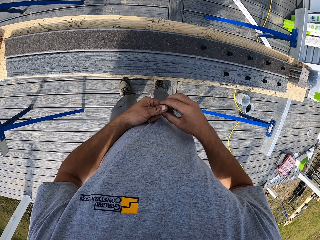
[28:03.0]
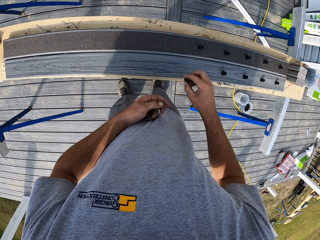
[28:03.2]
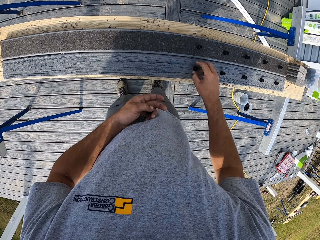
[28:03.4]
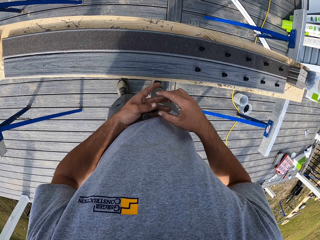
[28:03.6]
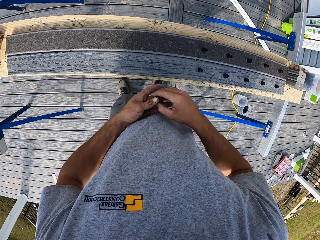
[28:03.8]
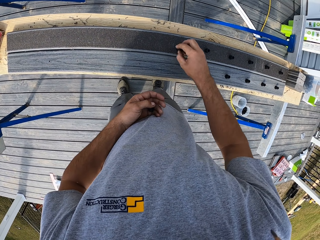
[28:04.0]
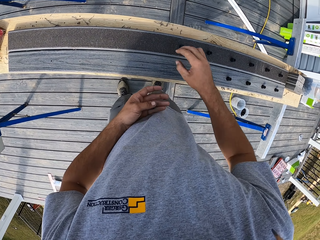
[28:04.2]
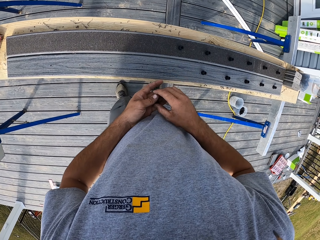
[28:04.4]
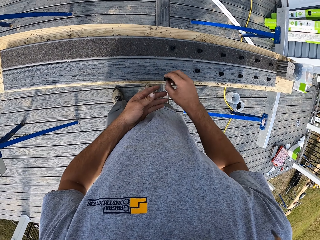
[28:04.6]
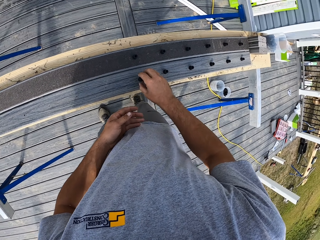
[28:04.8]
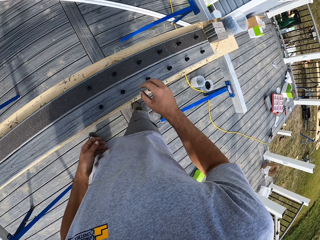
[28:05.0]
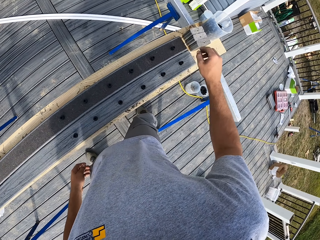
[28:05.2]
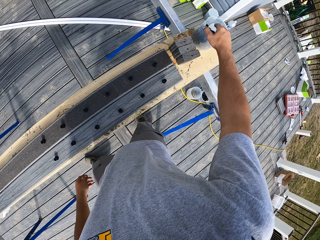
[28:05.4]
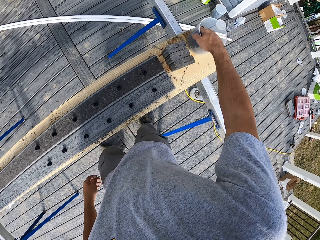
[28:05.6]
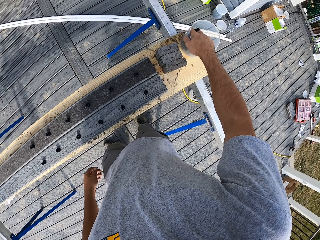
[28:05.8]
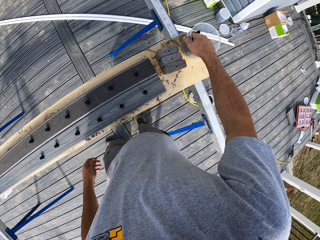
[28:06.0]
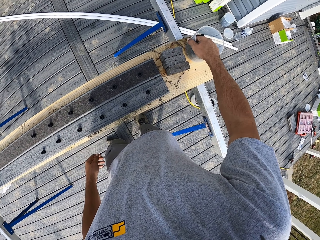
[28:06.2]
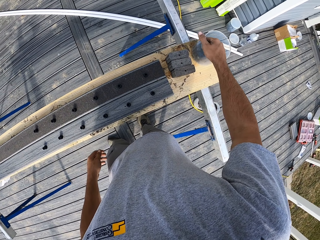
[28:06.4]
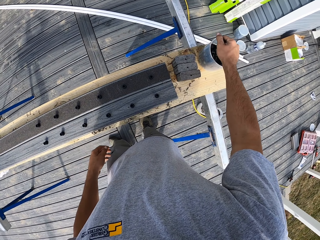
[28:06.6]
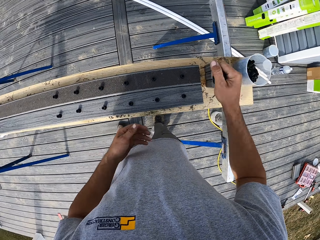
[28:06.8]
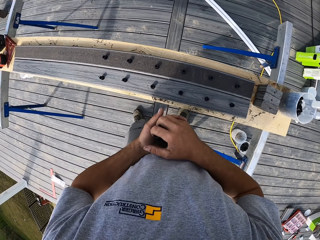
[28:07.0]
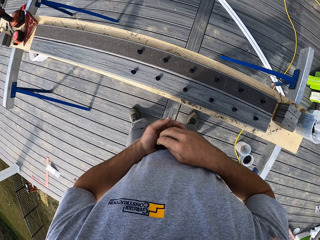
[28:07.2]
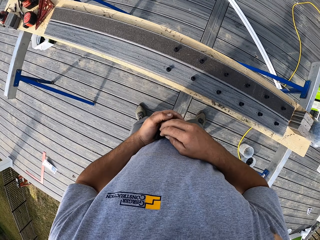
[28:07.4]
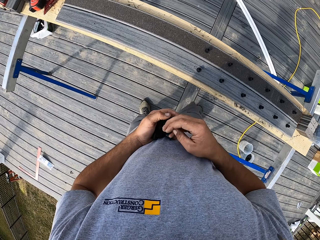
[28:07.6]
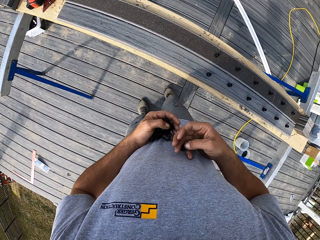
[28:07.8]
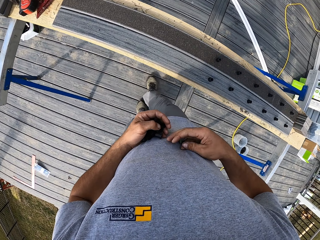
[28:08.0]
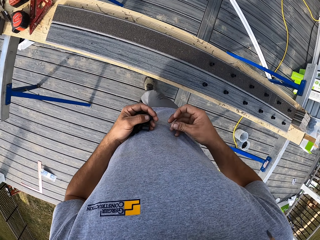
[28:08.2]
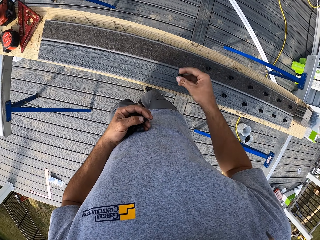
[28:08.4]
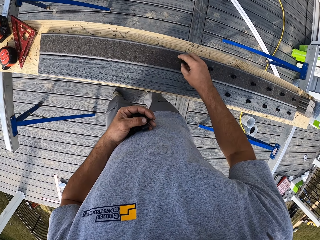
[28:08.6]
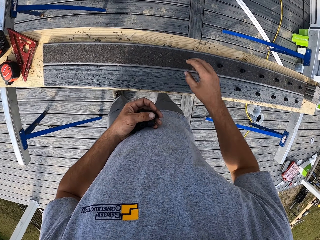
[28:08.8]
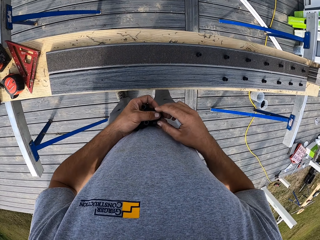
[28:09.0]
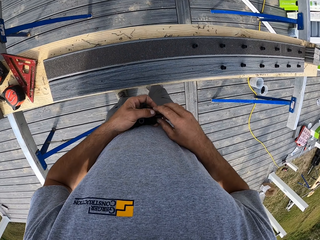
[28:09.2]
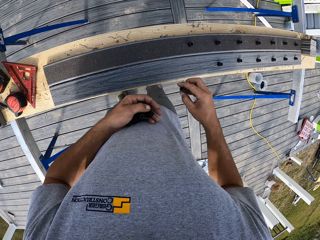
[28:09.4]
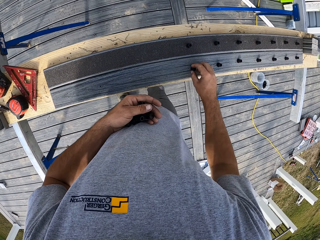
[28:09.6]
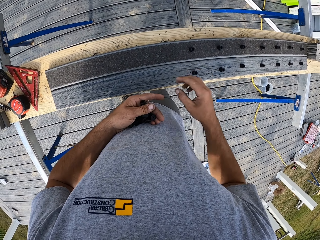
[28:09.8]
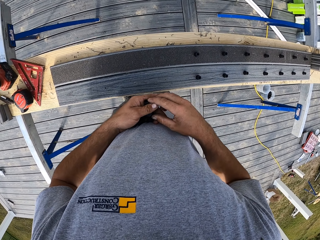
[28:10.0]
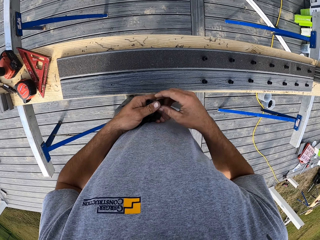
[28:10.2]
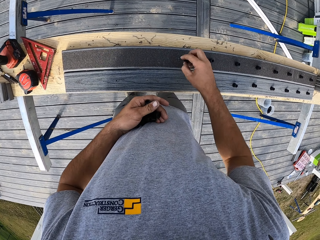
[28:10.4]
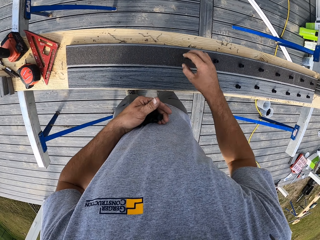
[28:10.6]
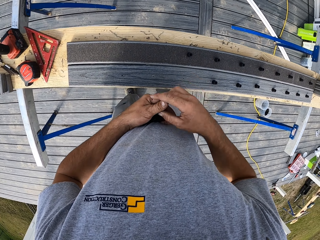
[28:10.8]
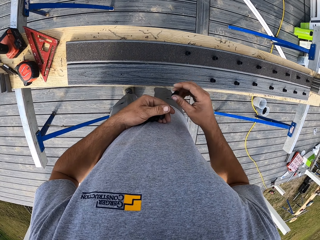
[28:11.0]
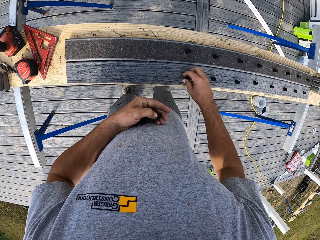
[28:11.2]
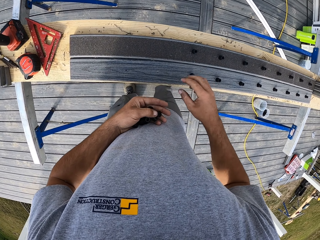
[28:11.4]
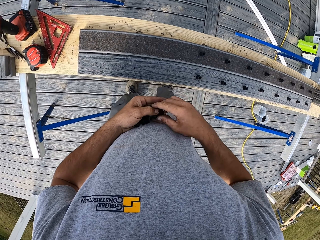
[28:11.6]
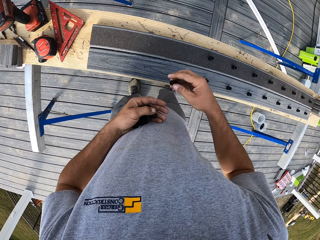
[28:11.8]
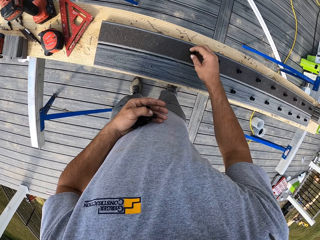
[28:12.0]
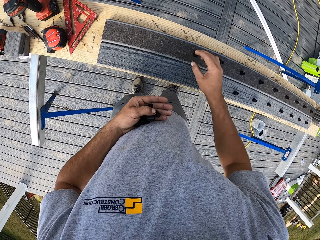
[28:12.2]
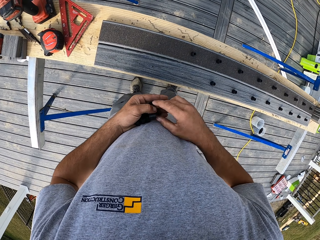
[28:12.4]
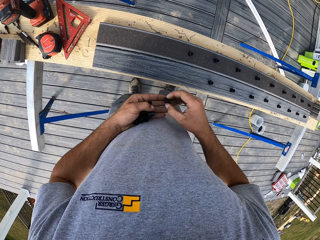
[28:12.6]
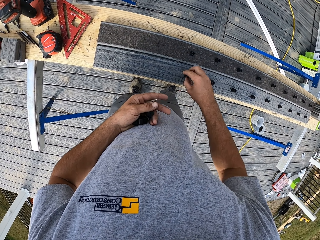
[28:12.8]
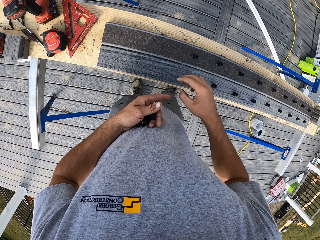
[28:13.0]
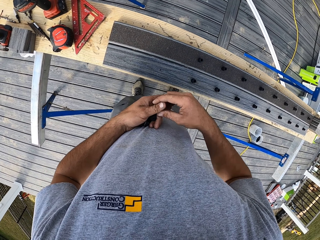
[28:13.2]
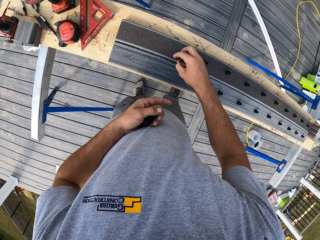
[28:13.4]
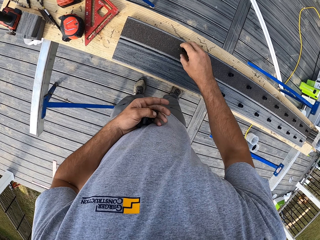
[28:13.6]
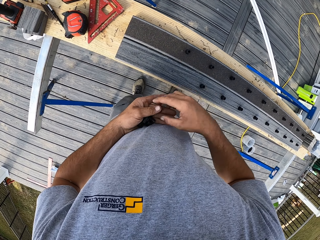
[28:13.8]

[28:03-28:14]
The camera wearer takes a handful of washers from the can. They exchange the washers to the left hand. They arrange the washers on the wood.

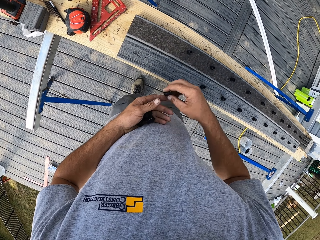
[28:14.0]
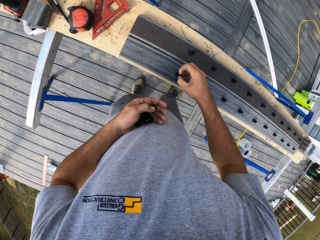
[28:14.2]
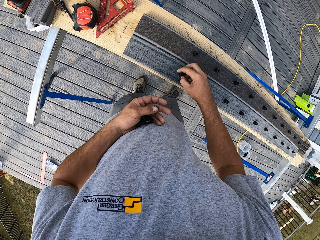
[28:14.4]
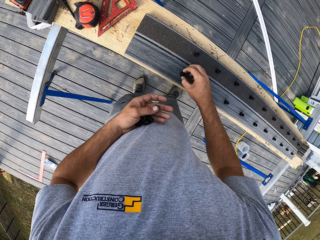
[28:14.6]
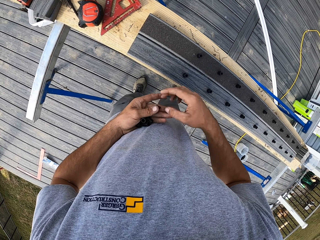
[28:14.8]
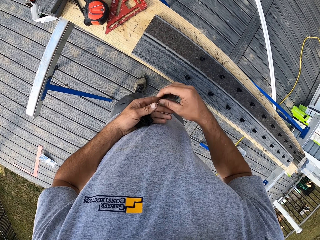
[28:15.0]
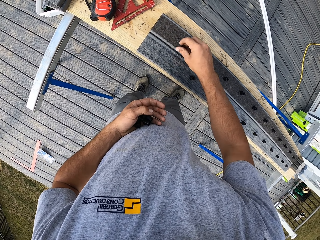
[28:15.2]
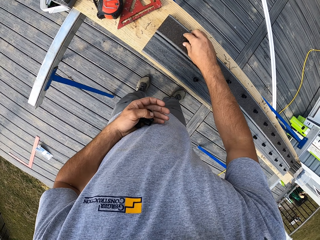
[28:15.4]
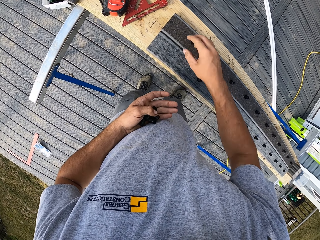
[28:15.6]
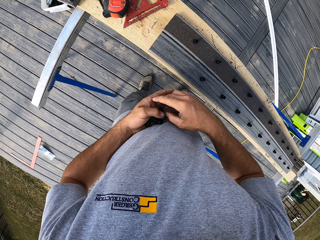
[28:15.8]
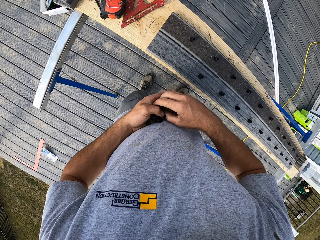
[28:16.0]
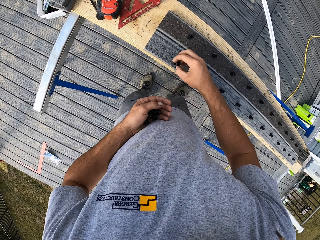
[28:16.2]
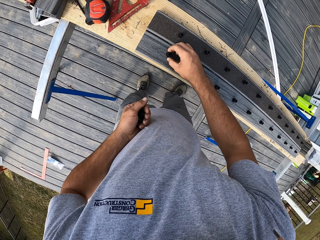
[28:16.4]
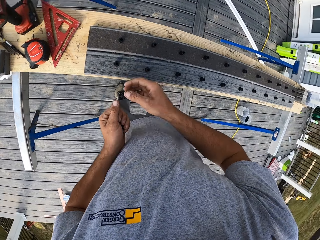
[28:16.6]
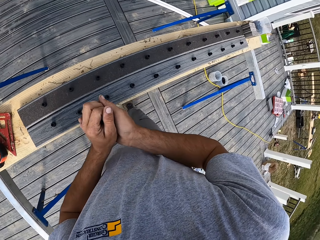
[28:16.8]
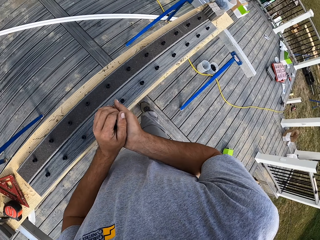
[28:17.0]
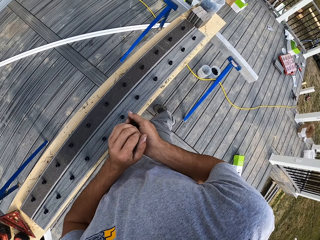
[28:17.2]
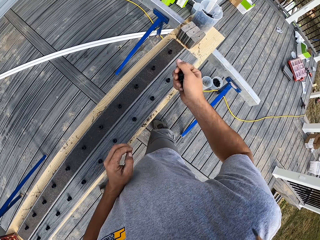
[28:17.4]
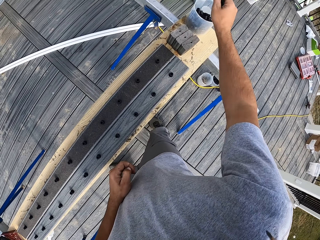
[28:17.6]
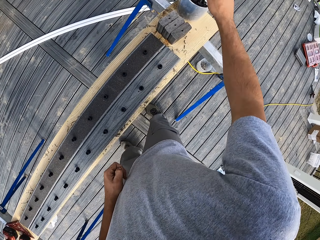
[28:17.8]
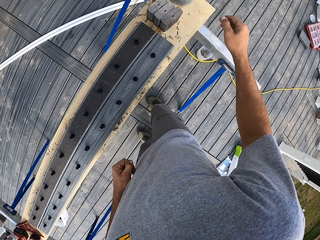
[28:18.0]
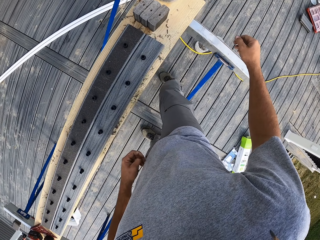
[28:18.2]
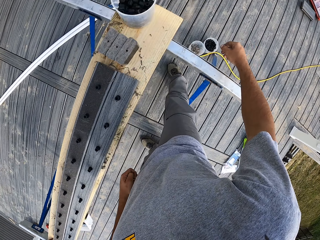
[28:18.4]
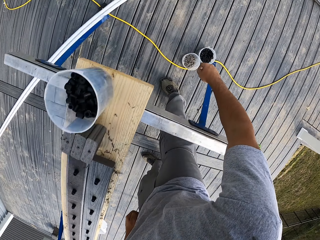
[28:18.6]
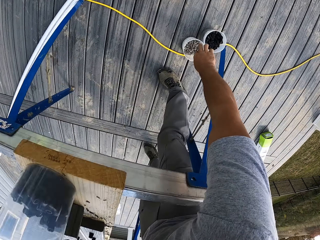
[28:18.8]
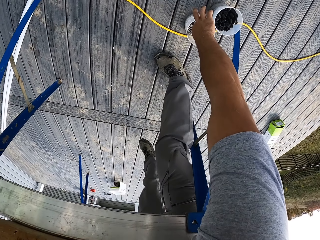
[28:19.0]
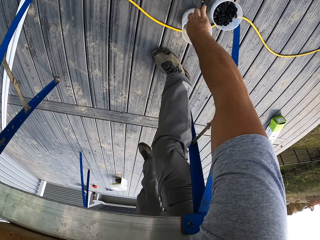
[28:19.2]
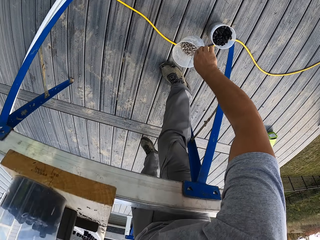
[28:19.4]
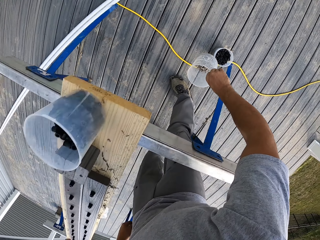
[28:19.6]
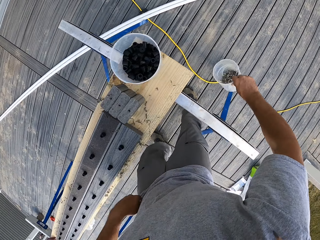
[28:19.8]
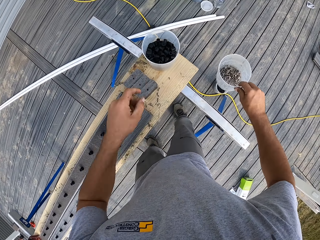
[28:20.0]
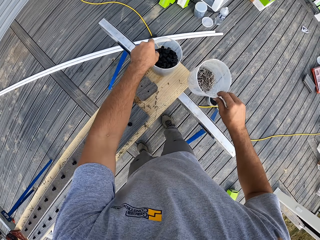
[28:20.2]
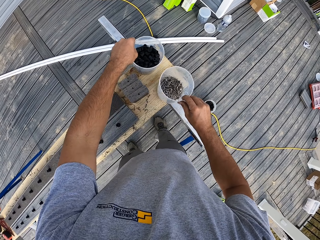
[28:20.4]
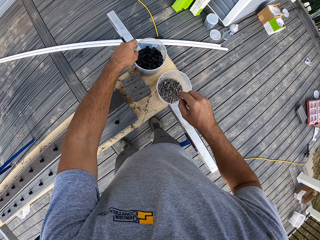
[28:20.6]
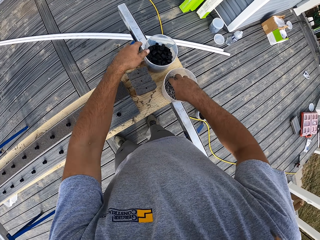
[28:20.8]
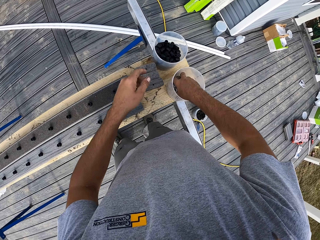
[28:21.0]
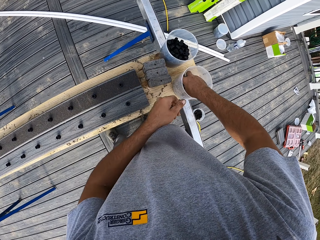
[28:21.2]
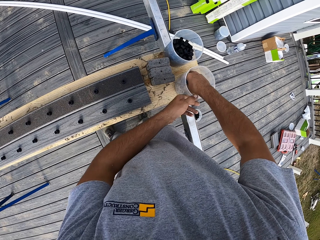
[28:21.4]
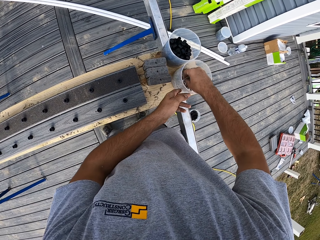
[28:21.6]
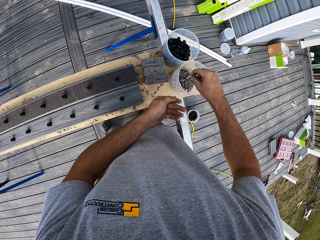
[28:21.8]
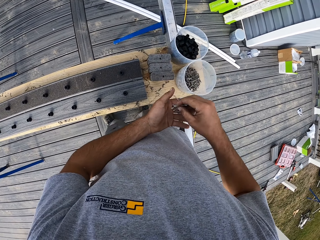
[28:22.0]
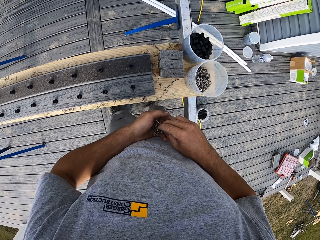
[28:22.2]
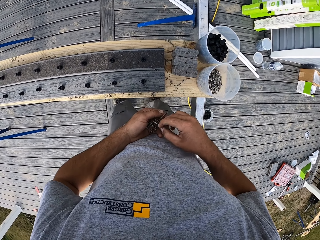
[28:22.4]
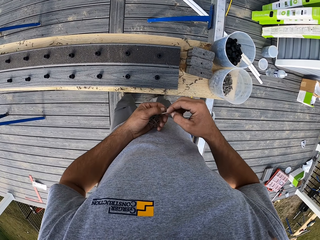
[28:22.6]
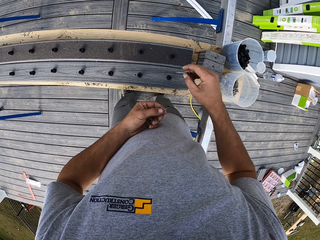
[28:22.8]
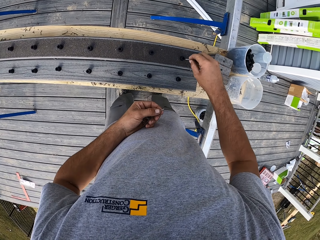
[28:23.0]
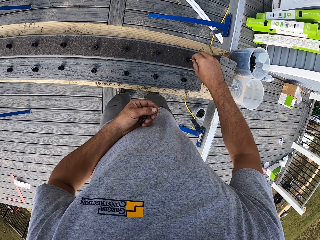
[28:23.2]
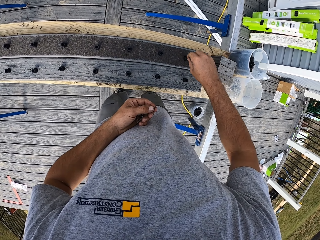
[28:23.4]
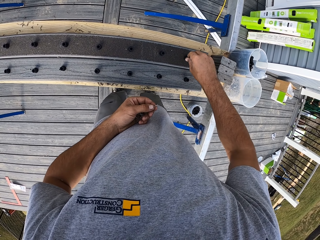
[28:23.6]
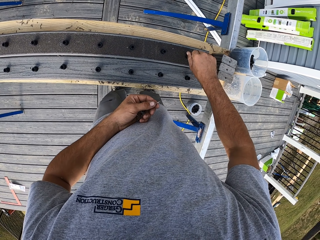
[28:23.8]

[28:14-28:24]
The camera wearer exchanges the washers to the right hand. They put the washers in the can. They take the can of nails from the floor. They place the can on the timber. They take a handful of nails from the can. They exchange the nails to the right hand. They put the nails in the washers and arrange the nails on the wood.
